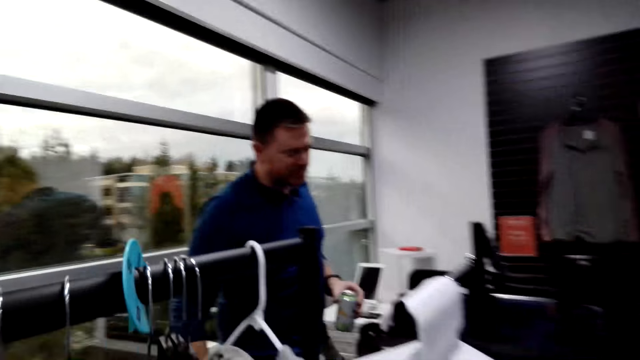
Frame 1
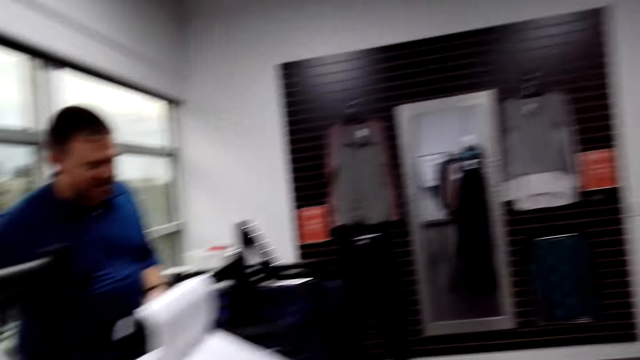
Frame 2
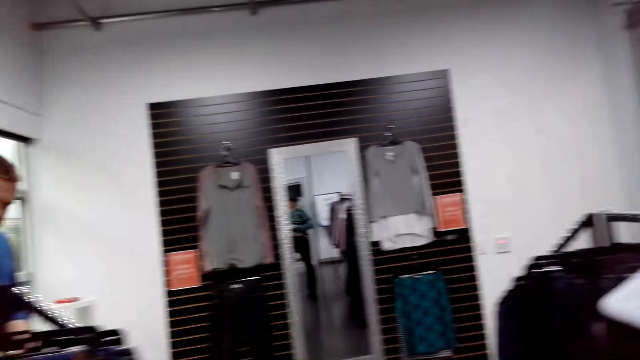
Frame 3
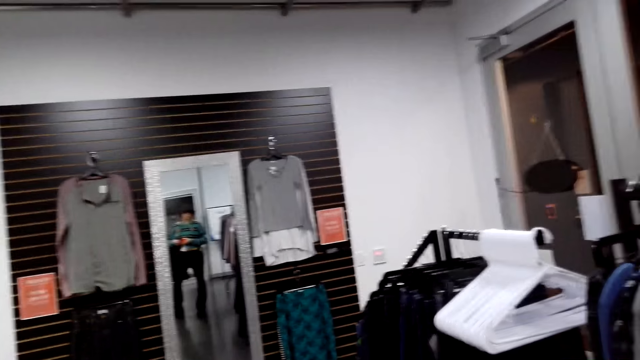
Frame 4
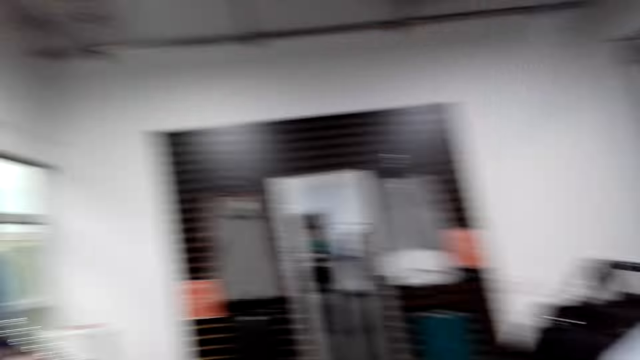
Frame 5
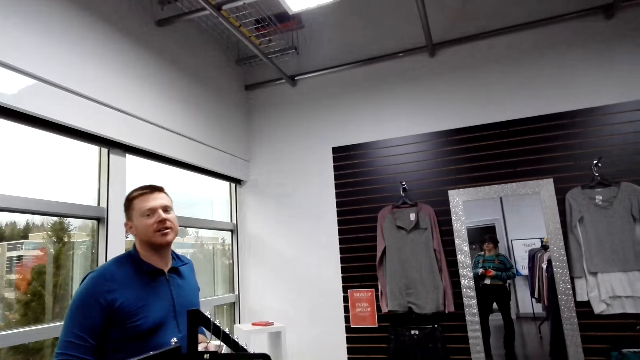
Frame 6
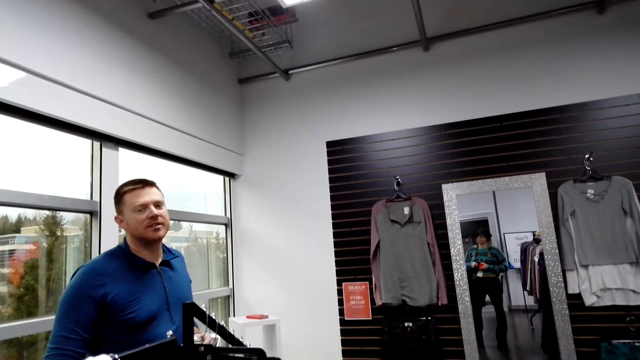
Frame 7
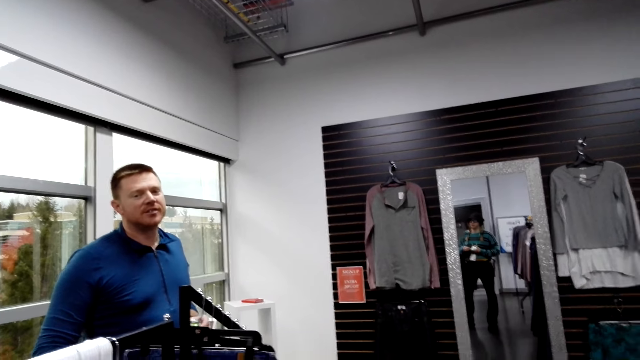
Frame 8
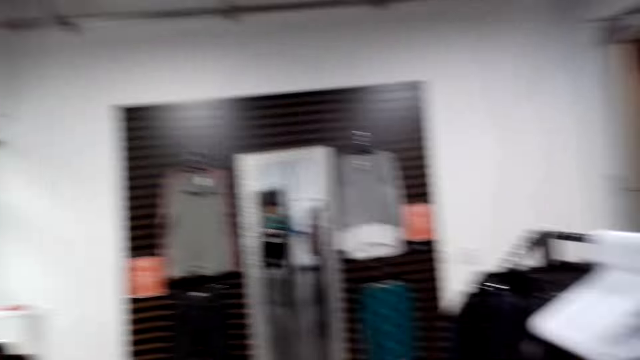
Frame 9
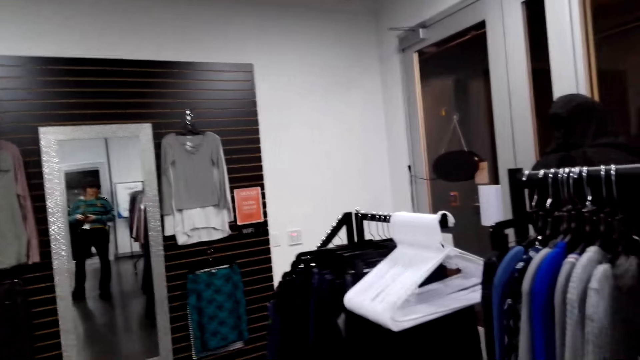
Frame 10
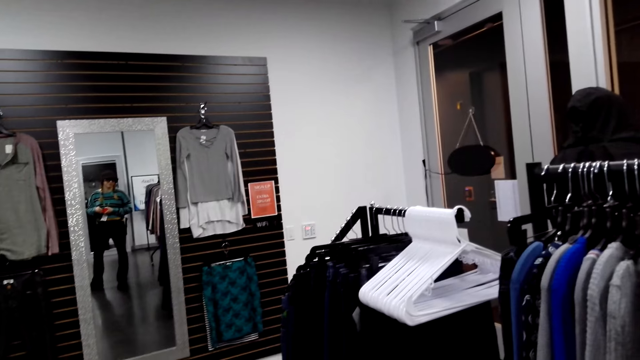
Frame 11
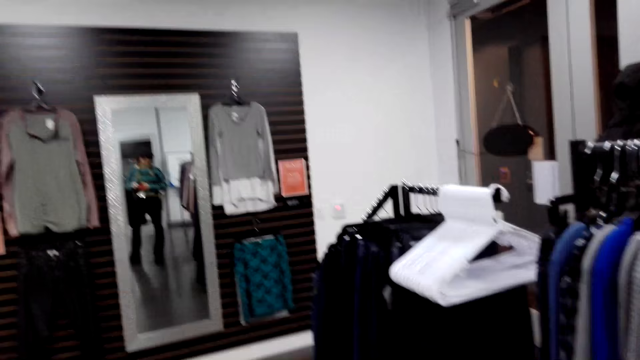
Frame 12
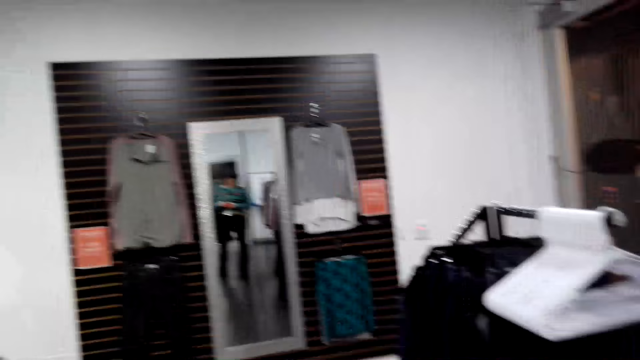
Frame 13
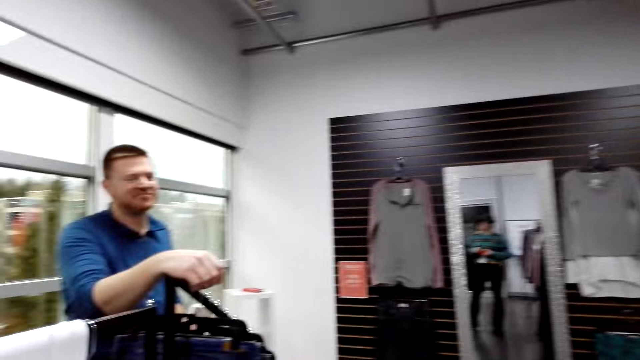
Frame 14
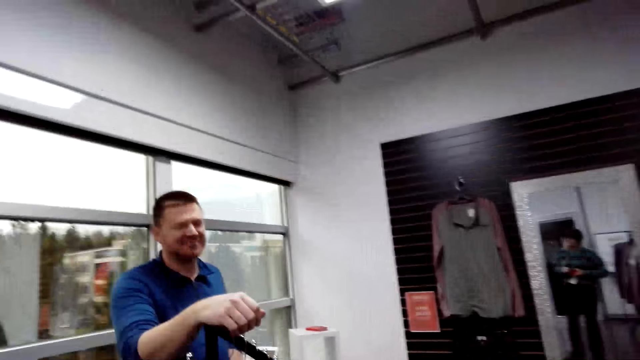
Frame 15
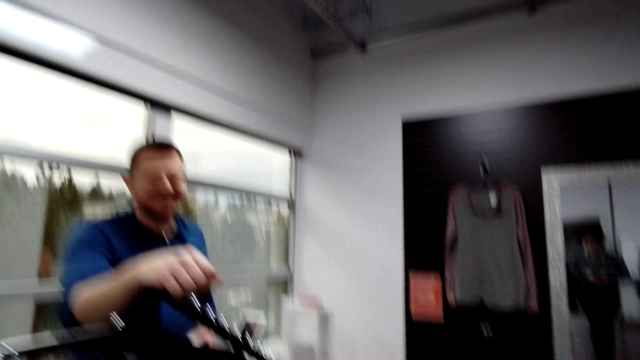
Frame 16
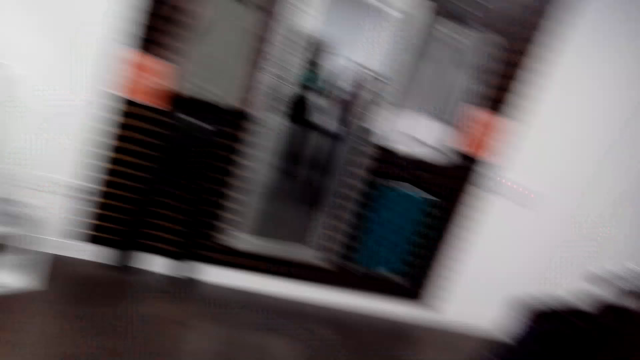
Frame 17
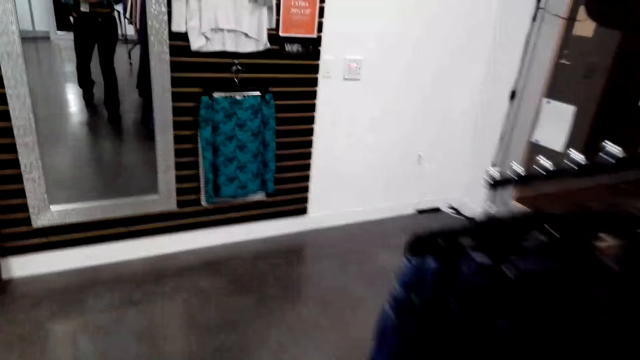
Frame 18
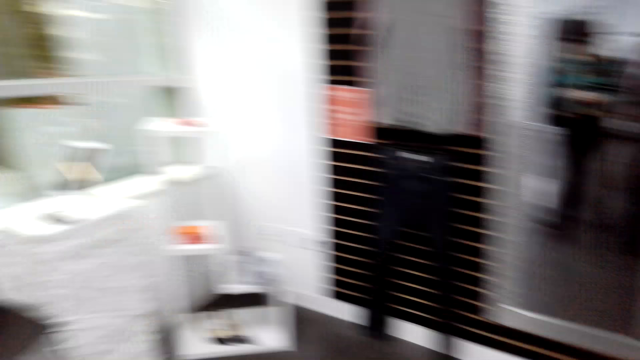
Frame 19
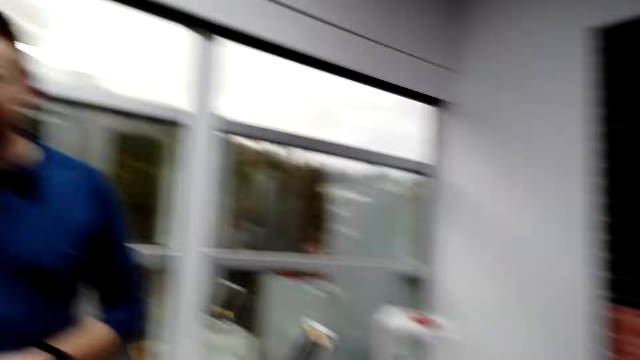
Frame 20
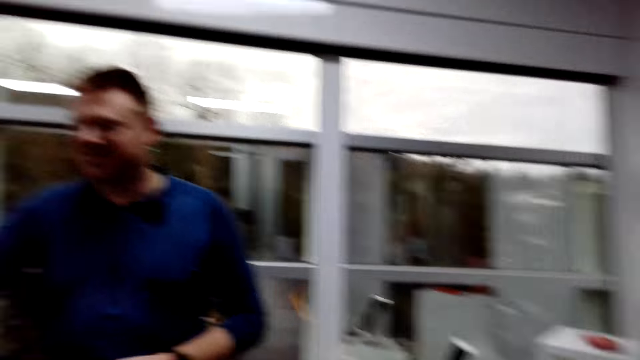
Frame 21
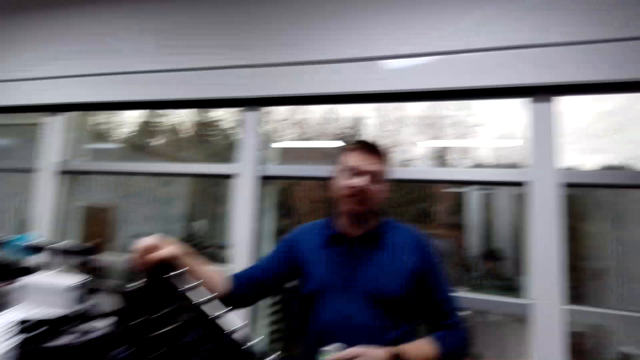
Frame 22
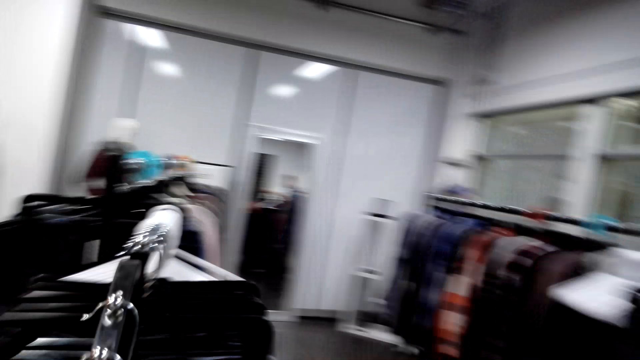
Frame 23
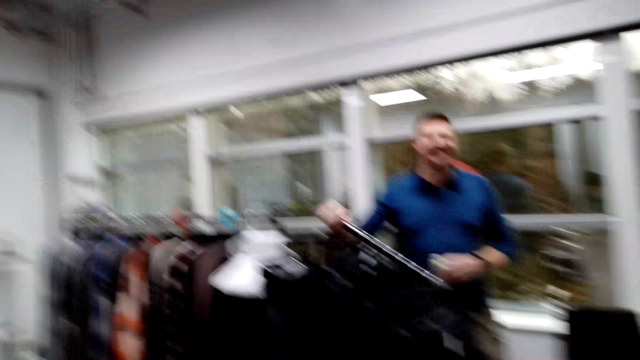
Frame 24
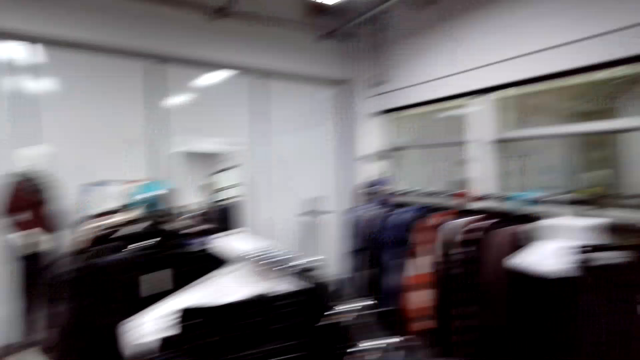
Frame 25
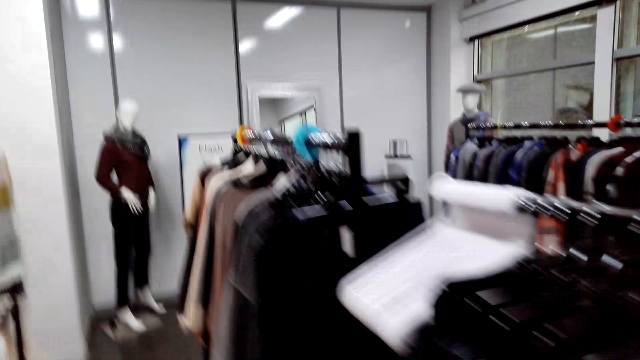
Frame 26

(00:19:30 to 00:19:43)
A person holds a drink. The person interacts with the camera wearer. The person leans on the rack. The camera wearer walks around.

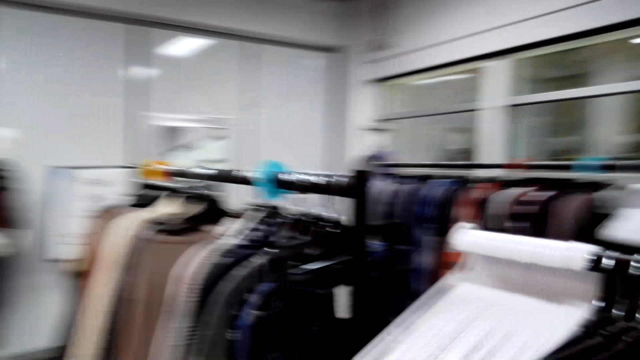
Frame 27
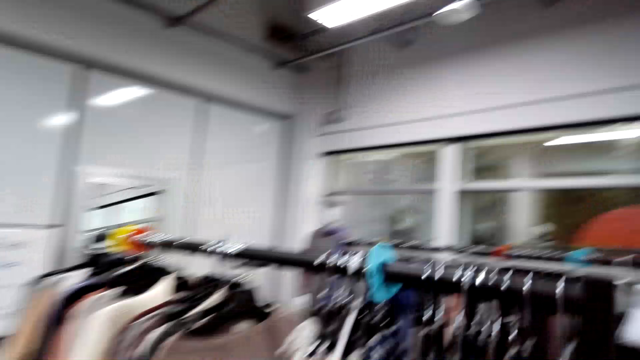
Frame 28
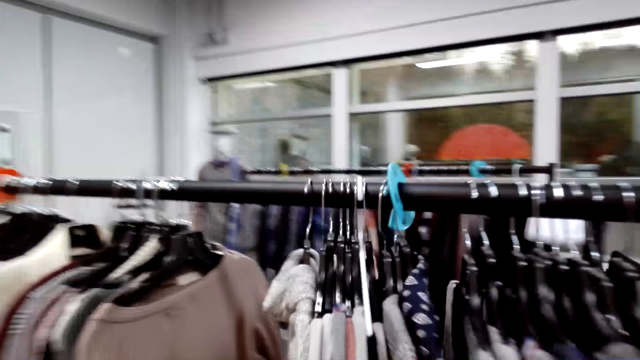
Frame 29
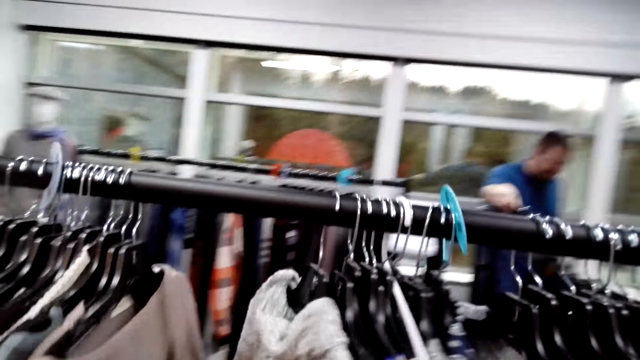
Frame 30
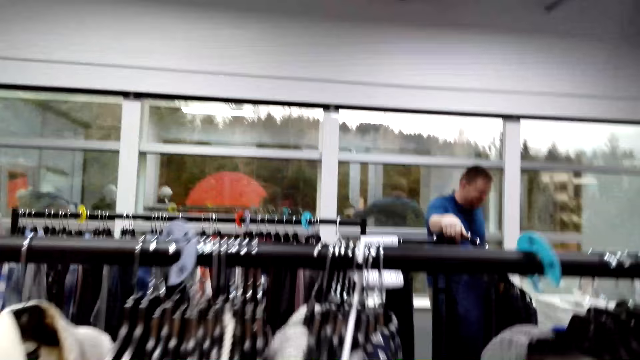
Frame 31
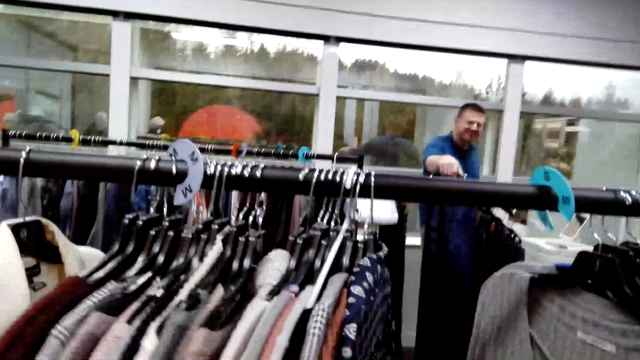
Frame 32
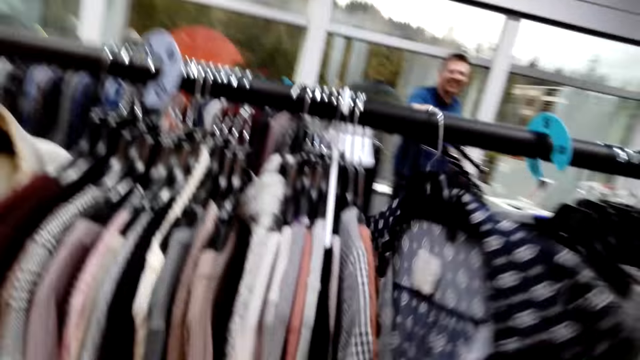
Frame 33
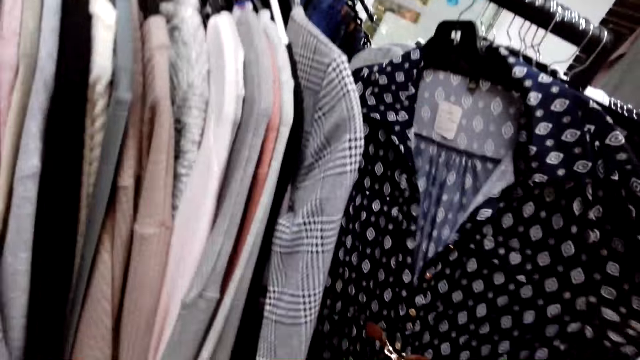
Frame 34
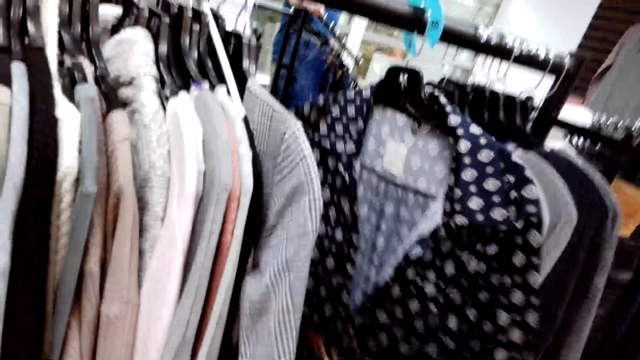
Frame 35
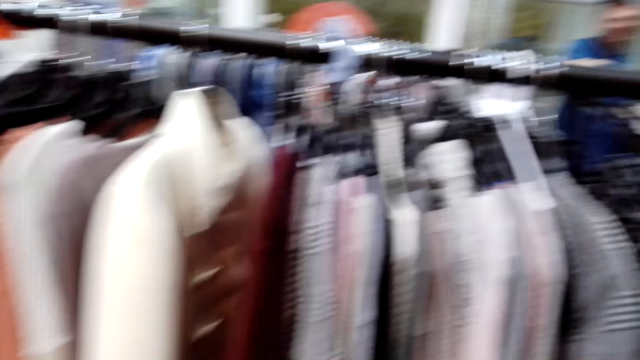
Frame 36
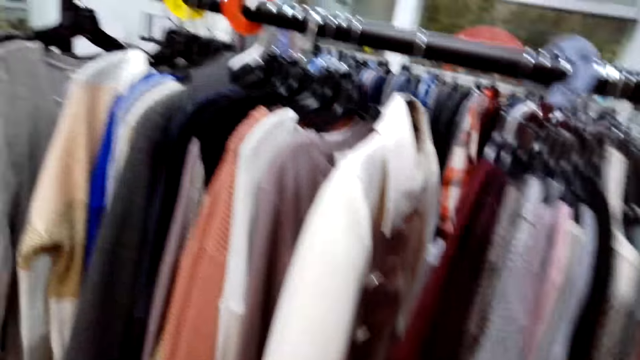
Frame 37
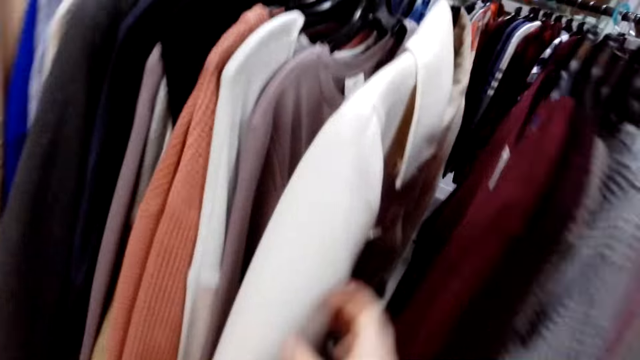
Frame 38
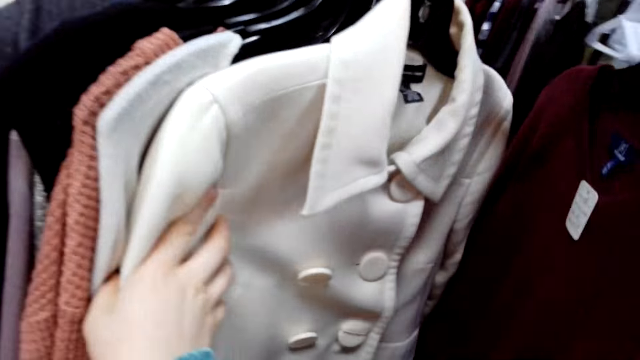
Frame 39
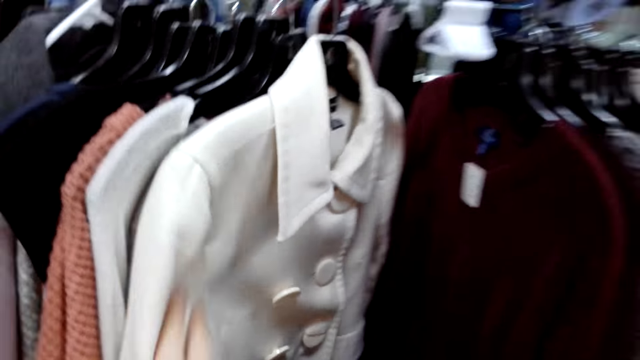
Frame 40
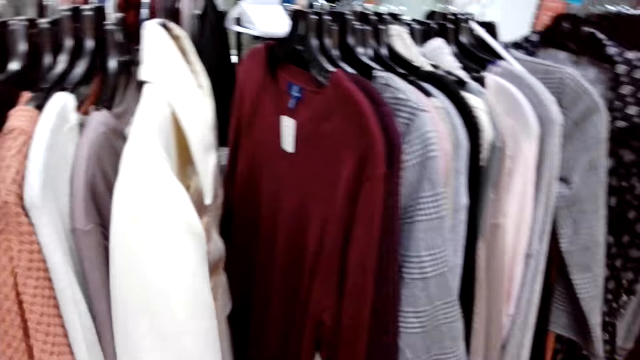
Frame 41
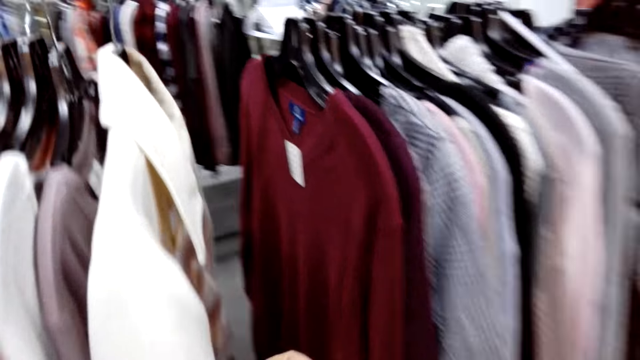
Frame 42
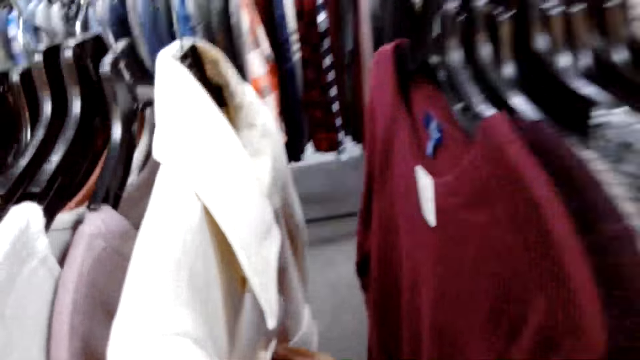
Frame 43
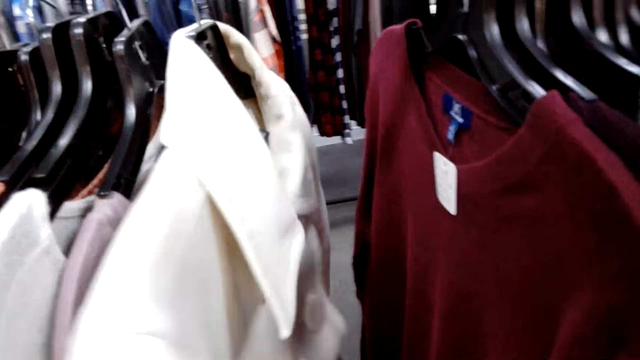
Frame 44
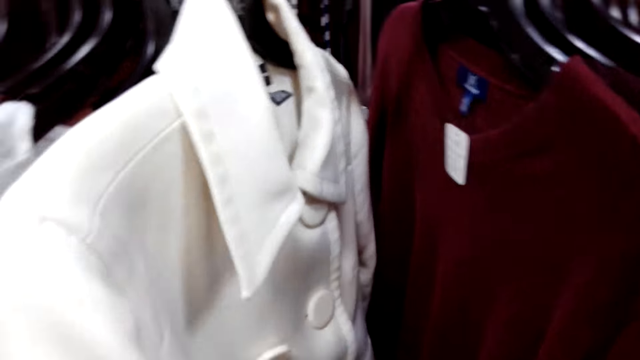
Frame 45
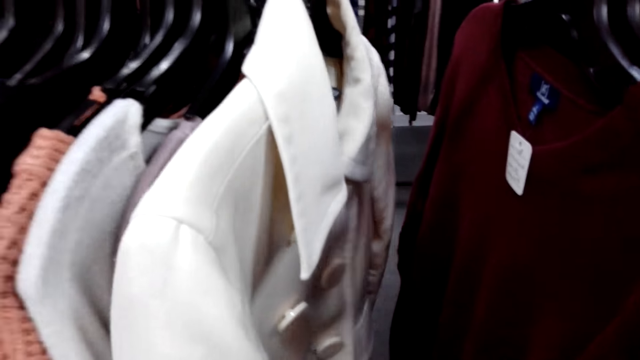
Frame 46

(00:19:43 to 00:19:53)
The camera wearer pulls the clothes aside. They touch sweaters on the display. They check the cloth. They check another cloth.
